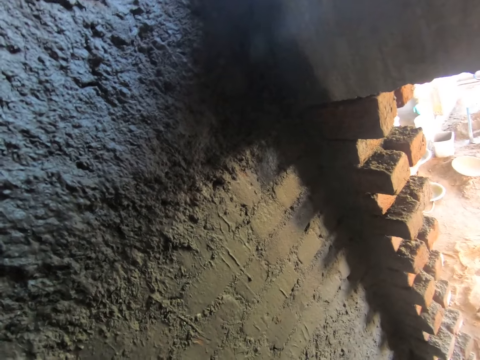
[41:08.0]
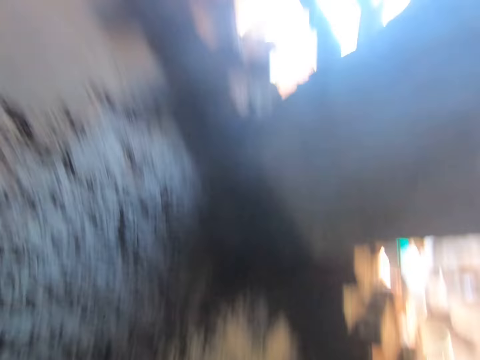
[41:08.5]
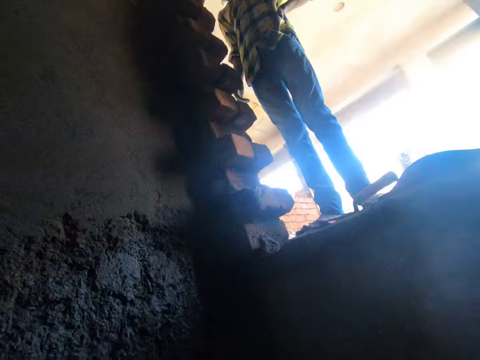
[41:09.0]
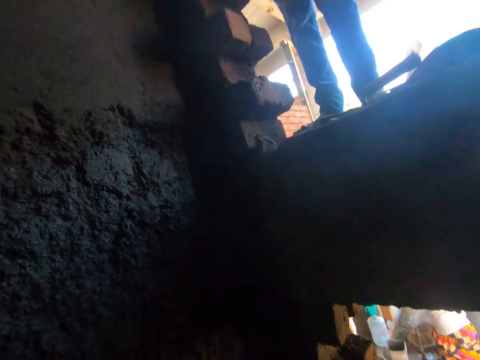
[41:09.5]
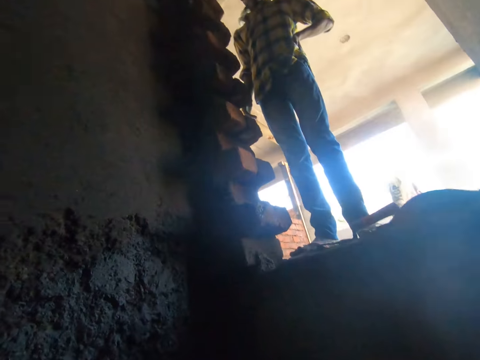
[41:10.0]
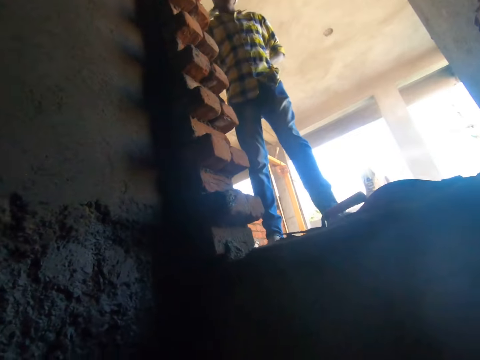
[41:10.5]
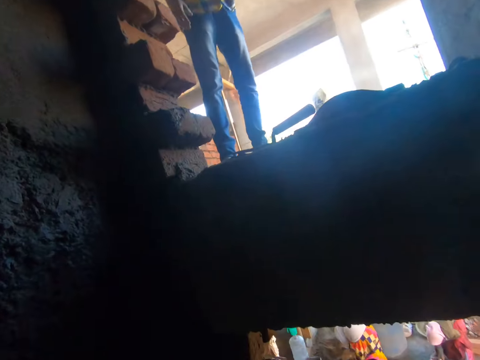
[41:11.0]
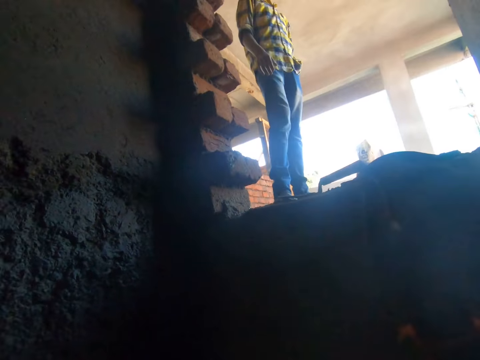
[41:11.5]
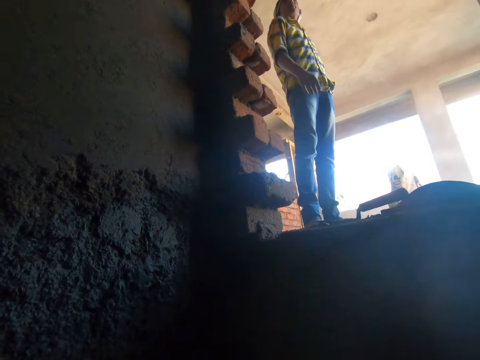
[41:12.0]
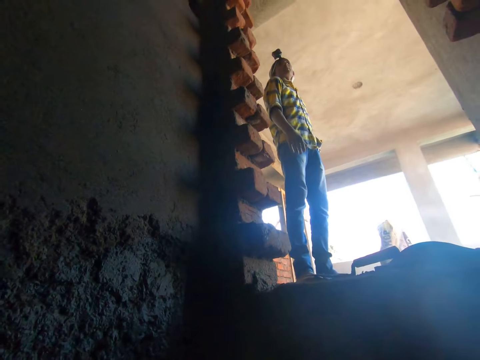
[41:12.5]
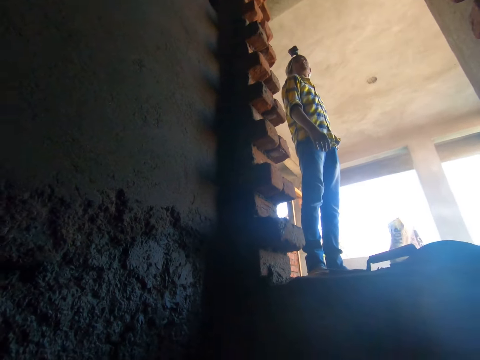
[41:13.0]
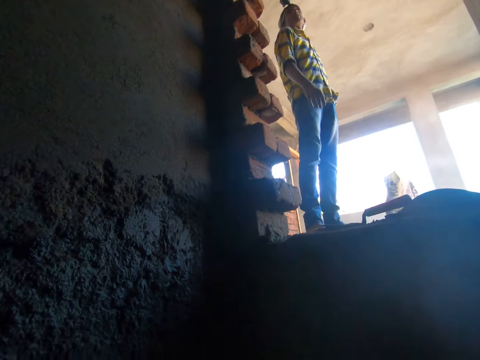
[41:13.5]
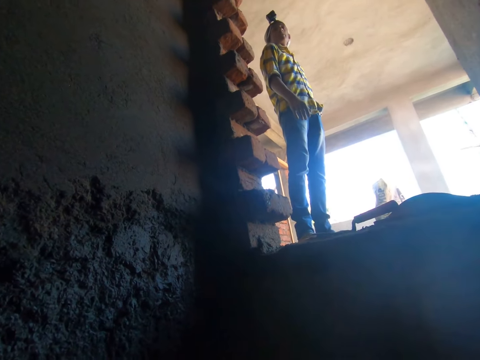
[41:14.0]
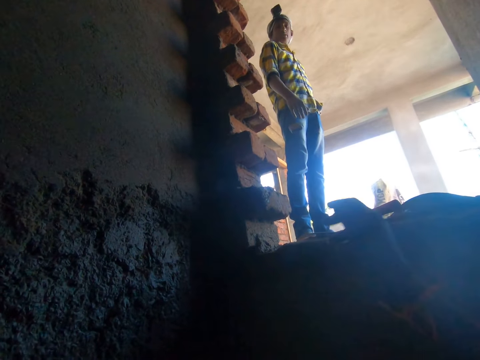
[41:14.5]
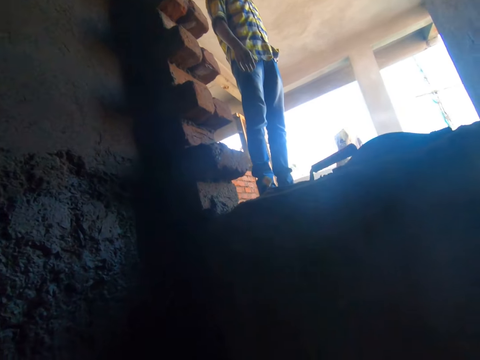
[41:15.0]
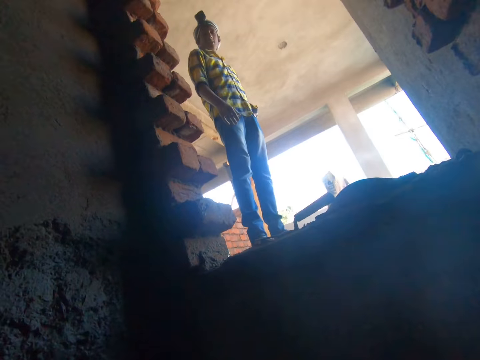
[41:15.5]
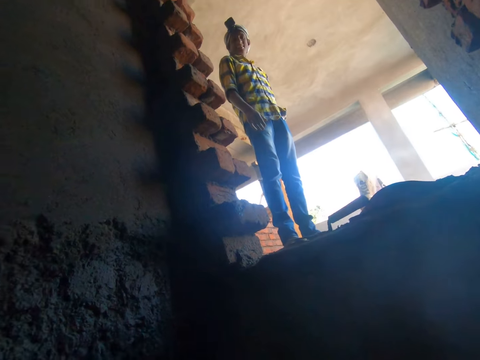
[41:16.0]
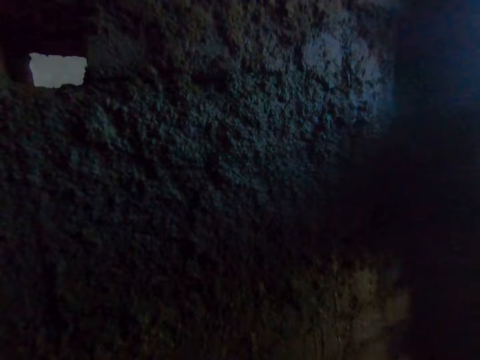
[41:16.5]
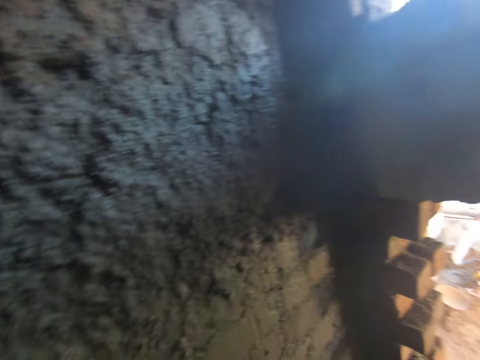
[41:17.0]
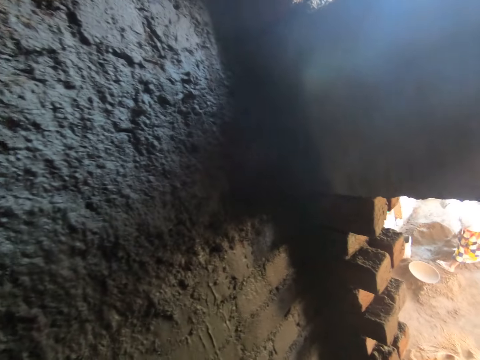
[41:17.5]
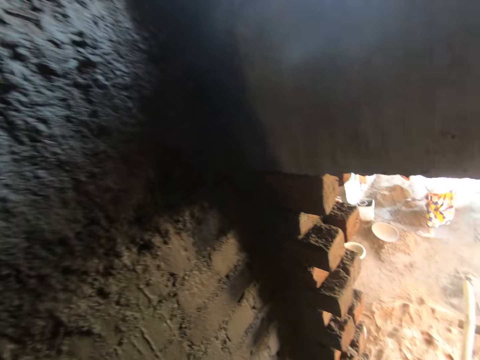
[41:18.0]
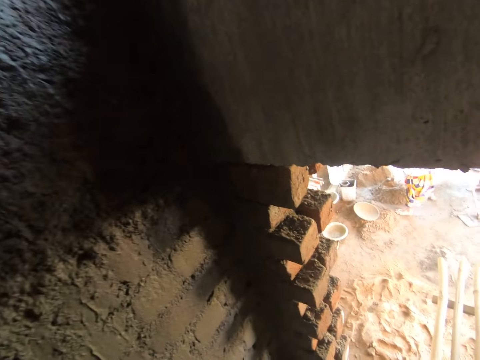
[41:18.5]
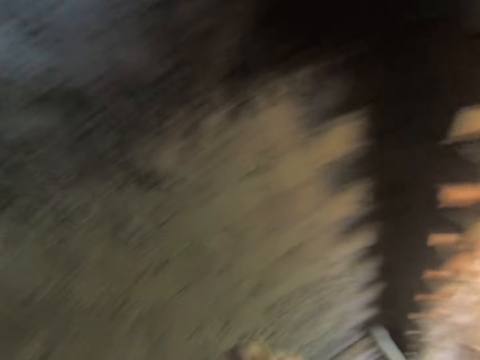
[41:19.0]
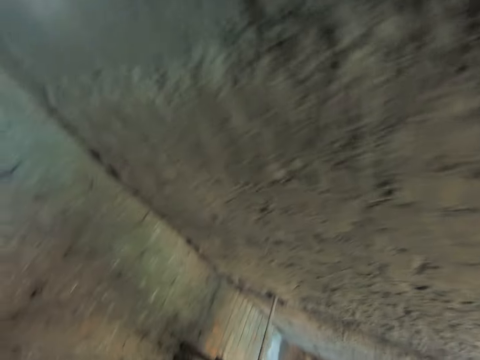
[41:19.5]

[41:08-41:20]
The camera wearer throws a matchbox. He looks around. He throws the matches box to the man with his right hand.

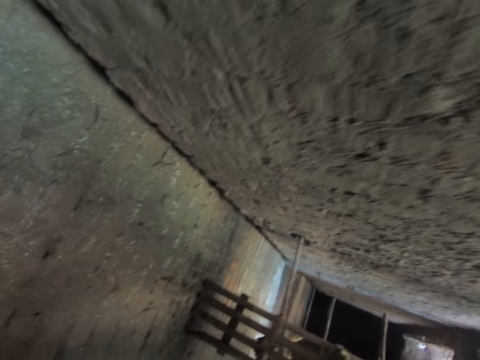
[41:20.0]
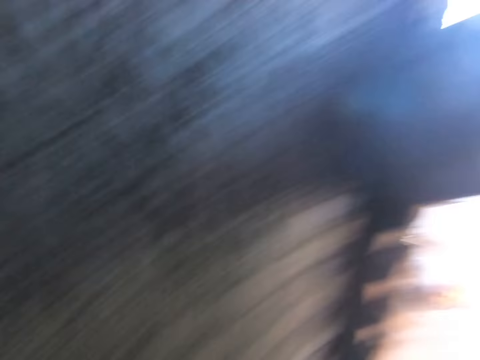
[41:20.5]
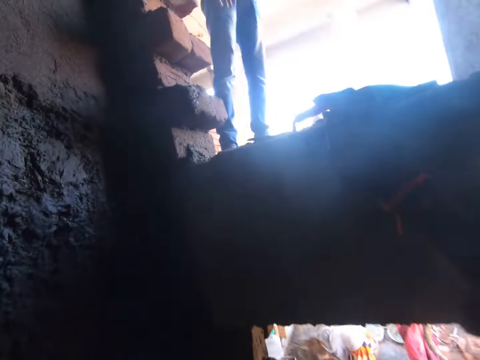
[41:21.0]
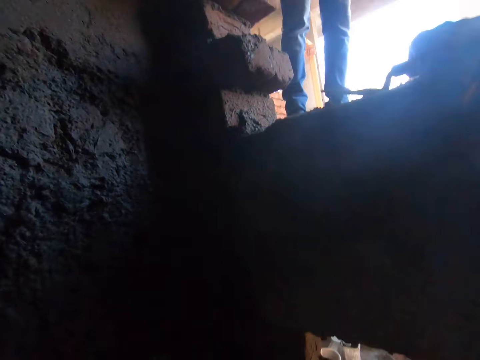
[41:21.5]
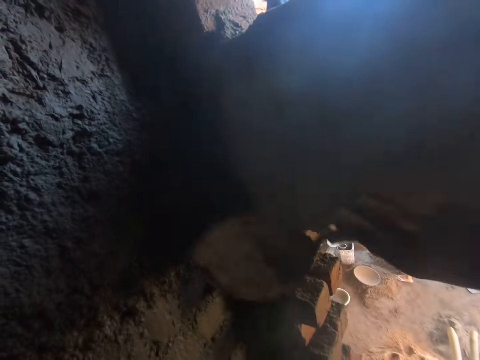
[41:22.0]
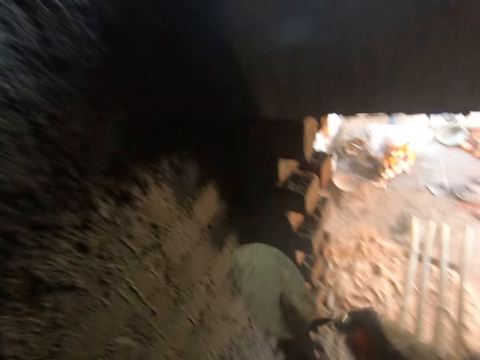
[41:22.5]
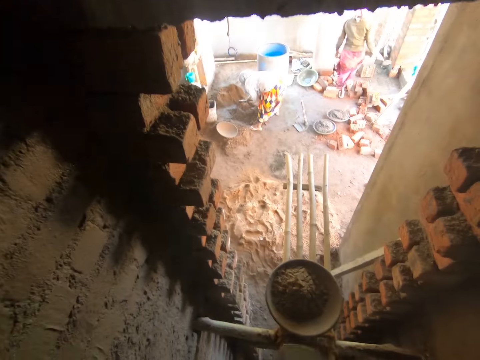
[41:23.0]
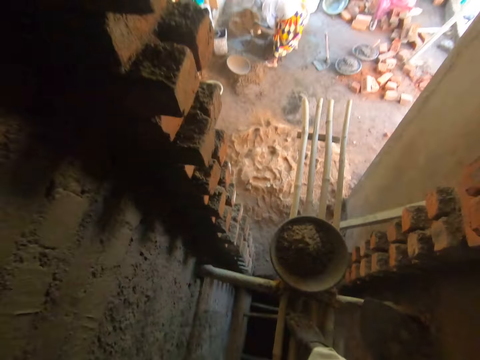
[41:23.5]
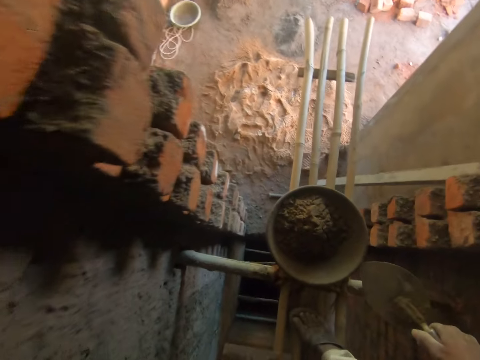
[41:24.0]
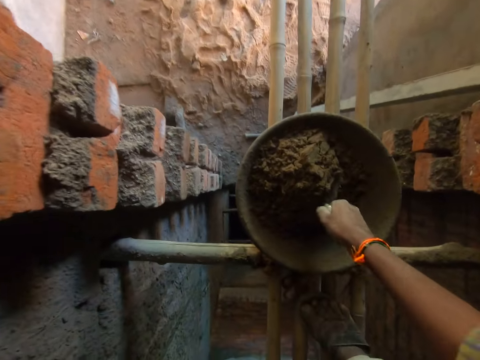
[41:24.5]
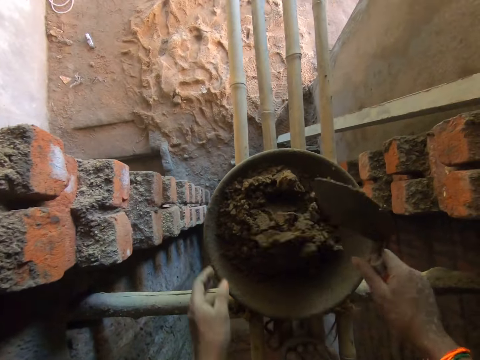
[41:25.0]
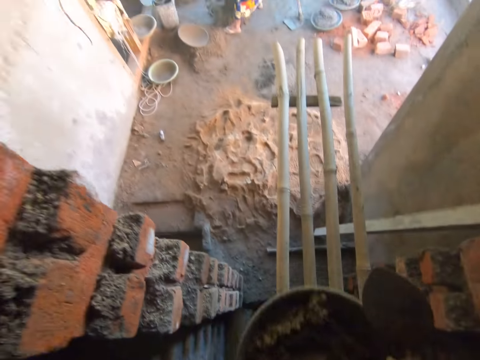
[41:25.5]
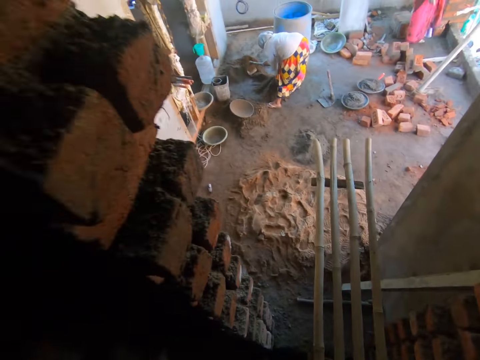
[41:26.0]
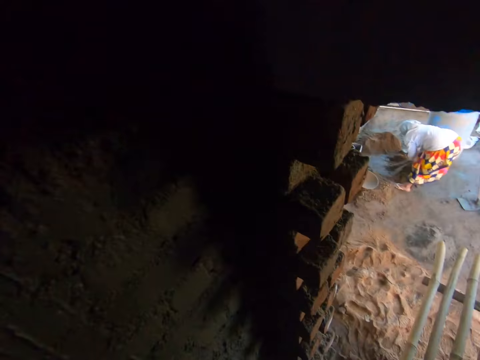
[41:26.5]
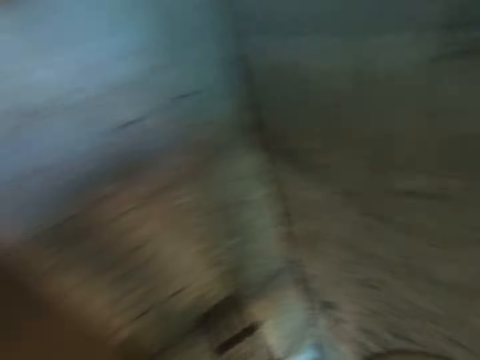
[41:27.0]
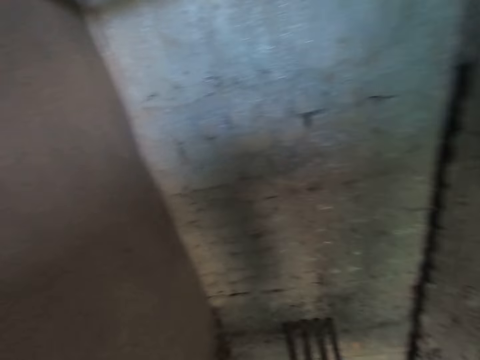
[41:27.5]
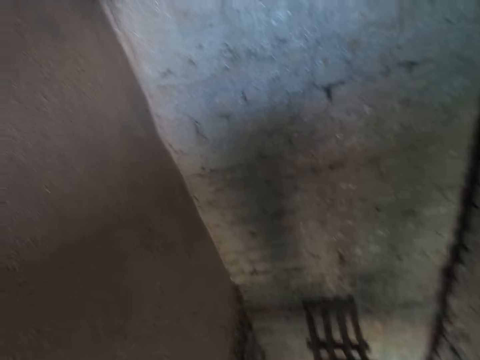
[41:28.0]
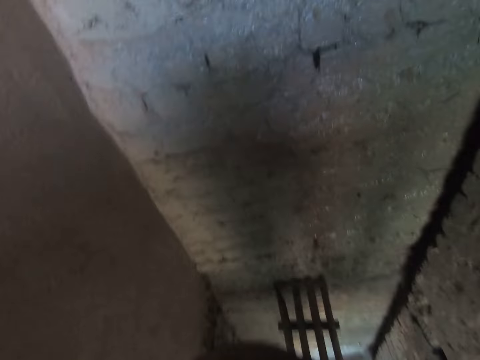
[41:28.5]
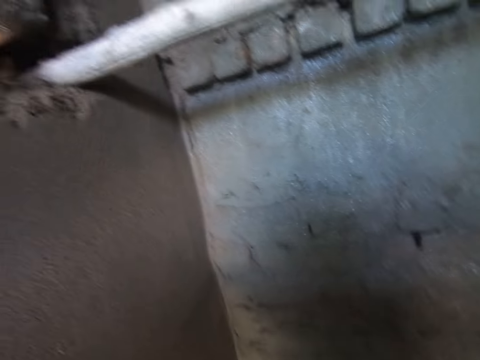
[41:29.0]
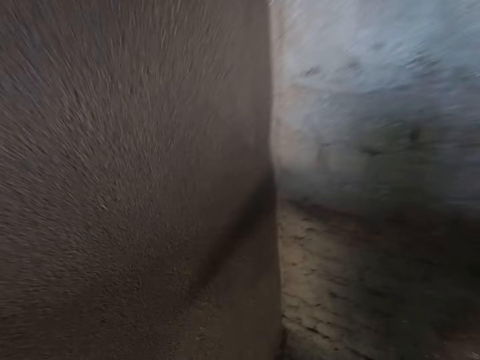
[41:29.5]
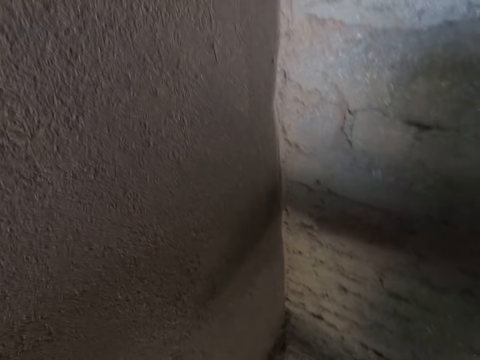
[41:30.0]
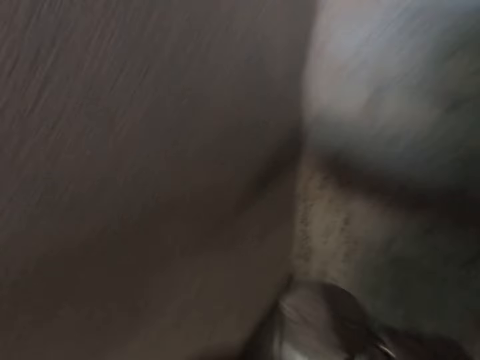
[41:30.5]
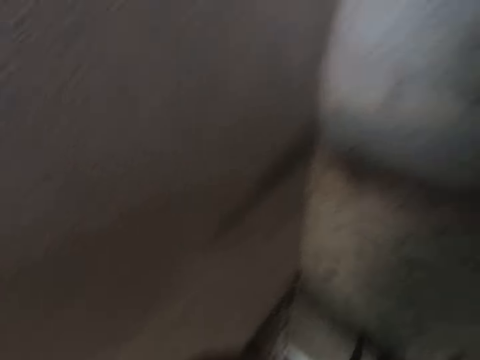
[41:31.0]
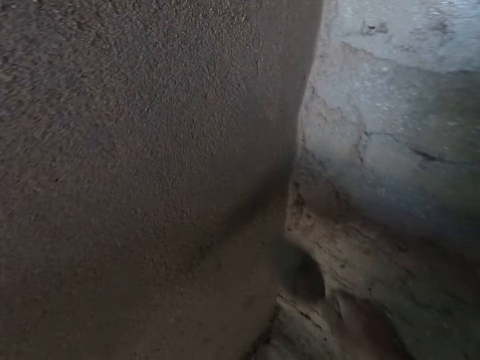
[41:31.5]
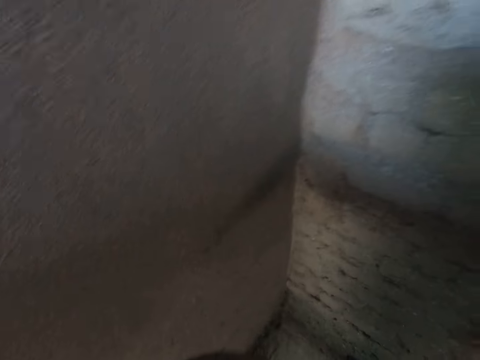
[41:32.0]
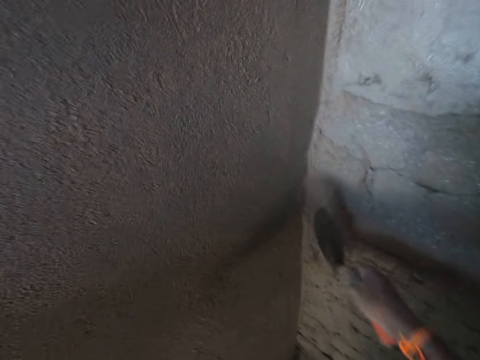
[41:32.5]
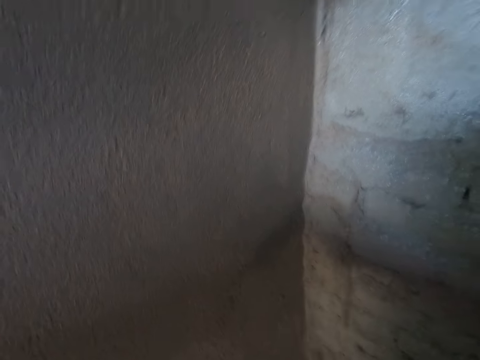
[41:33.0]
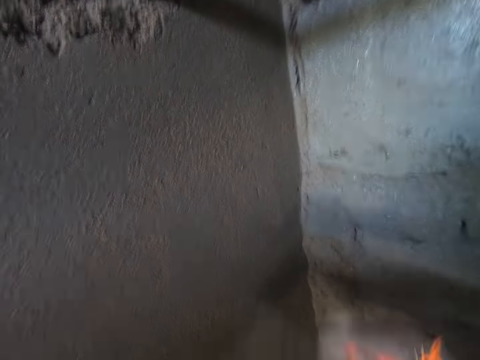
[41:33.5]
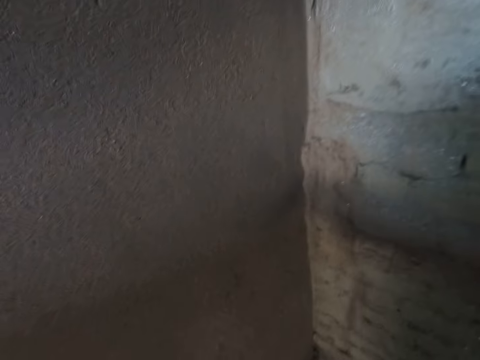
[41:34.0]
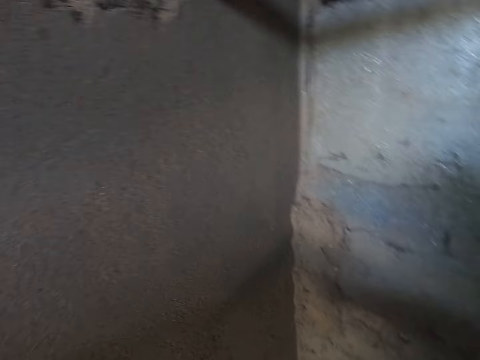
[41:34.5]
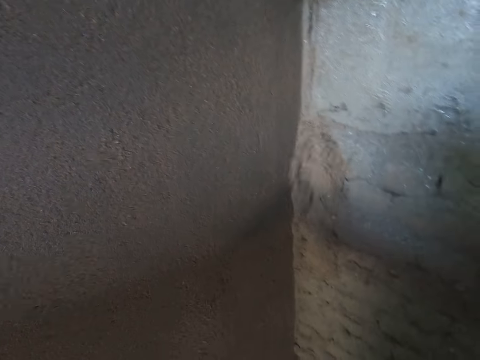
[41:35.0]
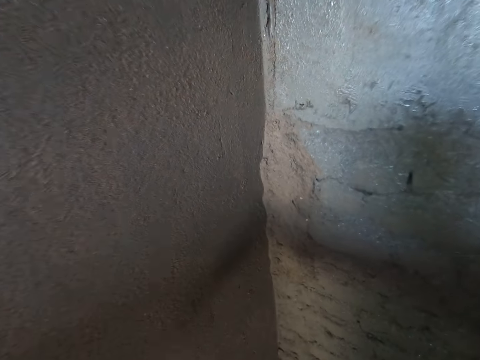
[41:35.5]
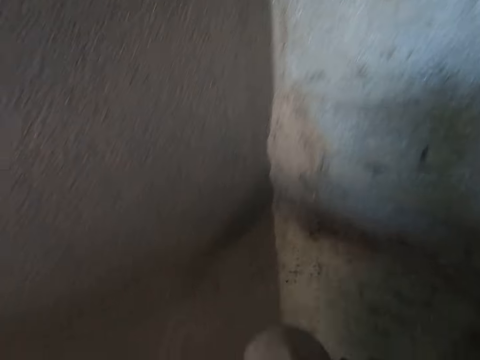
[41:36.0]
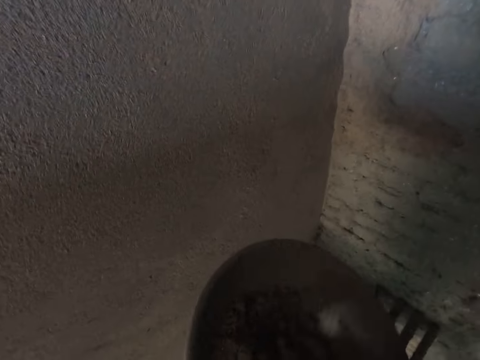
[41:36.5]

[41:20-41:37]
The camera wearer lifts a hand trowel from a lintel with his right hand. He steps next to a tray or headpan. He hits the hand trowel on the lintel with his right hand. He scoops concrete. He mixes some cement mortar in the headpan with the hand trowel in his right hand. He drops the concrete. He lifts the headpan from the bamboo scaffold with both hands. He looks around. He splashes some cement mortar on the wall with the hand trowel in his right hand. He takes some cement mortar from the headpan with the hand trowel in his right hand. He splashes the cement mortar on the wall with the hand trowel in his right hand. He takes some cement mortar from the headpan with the hand trowel in his right hand. He splashes the cement mortar on the wall with the hand trowel in his right hand. He takes some cement mortar from the headpan with the hand trowel in his right hand. He splashes the cement mortar on the wall with the hand trowel in his right hand. He takes some cement mortar from the headpan with the hand trowel in his right hand. He splashes the cement mortar on the wall with the hand trowel in his right hand. He takes some cement mortar from the headpan with the hand trowel in his right hand. He splashes the cement mortar on the wall with the hand trowel in his right hand. He takes some cement mortar from the headpan with the hand trowel in his right hand.
